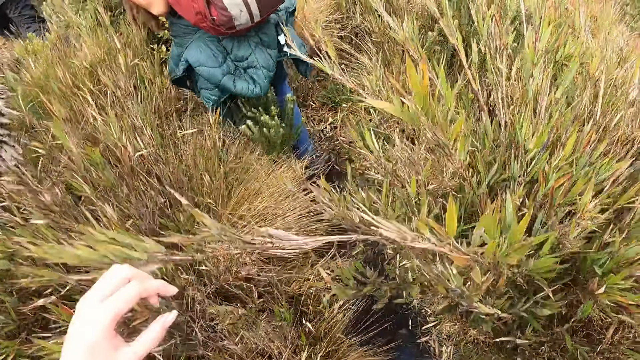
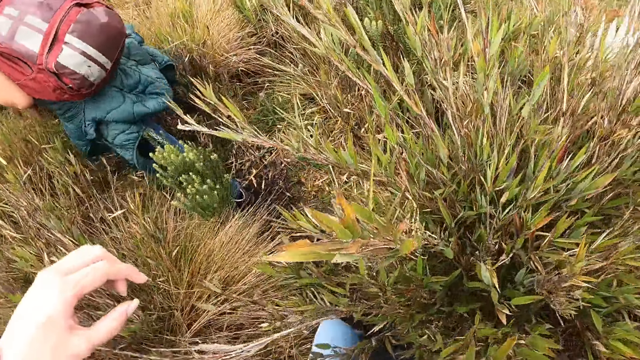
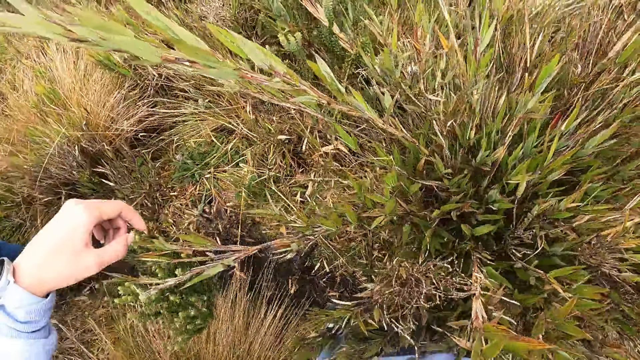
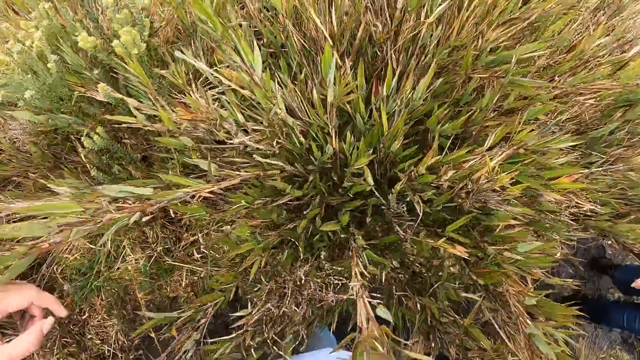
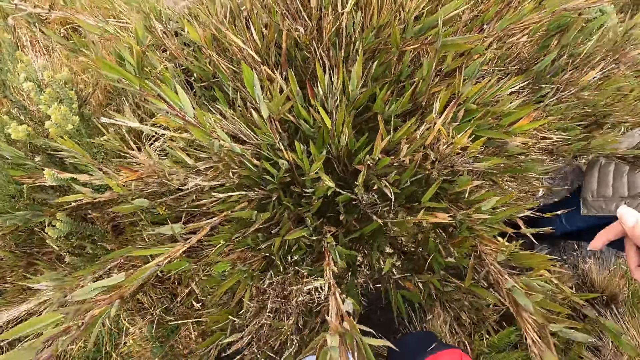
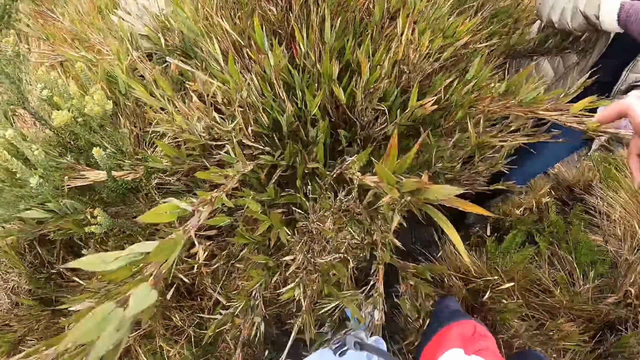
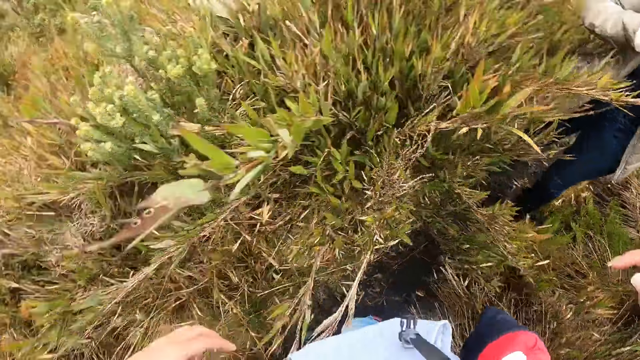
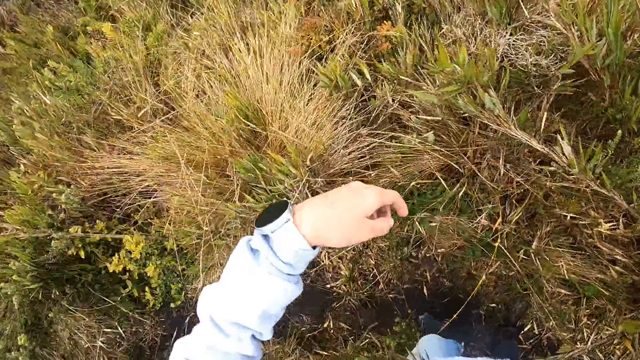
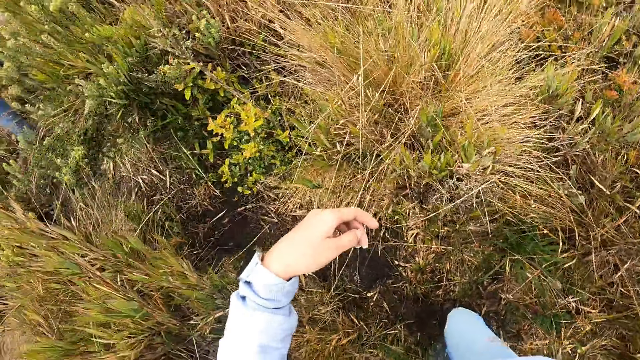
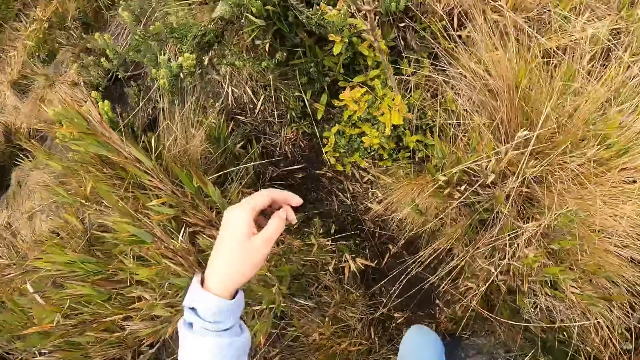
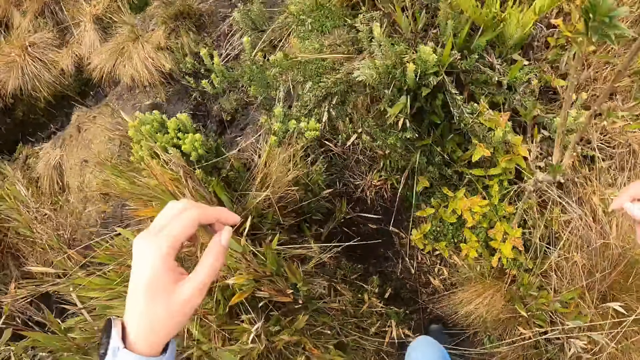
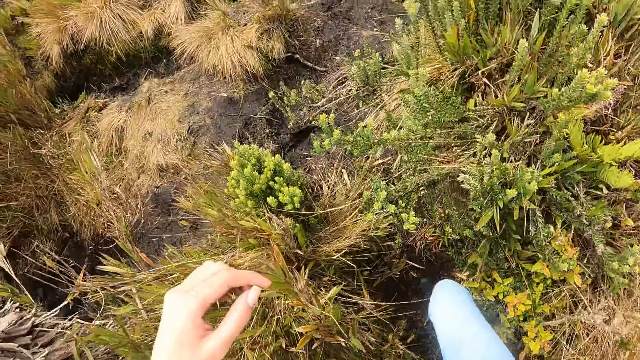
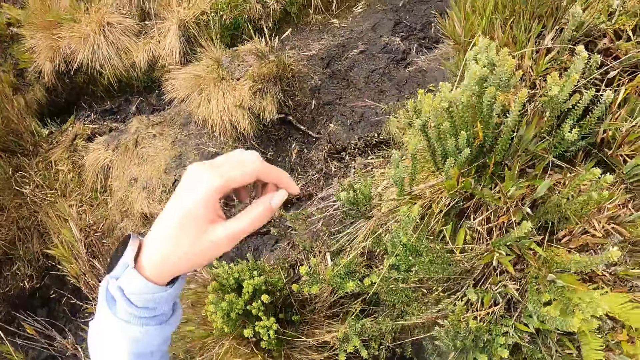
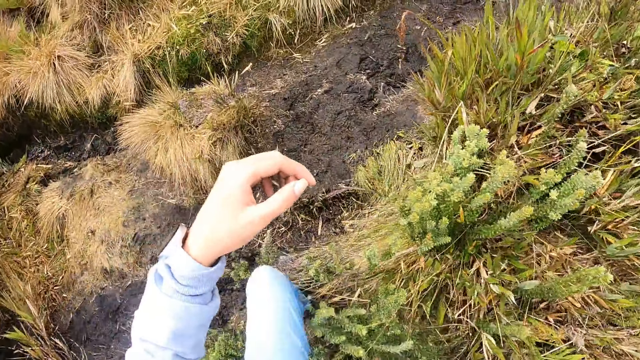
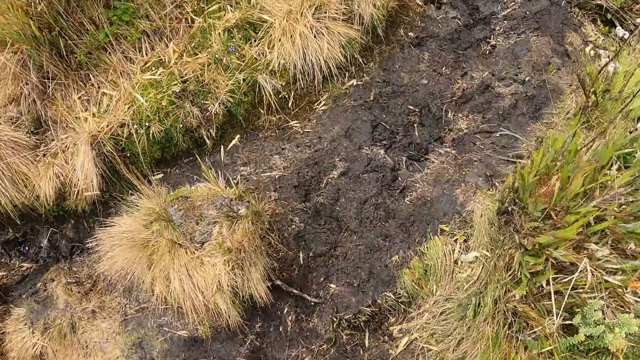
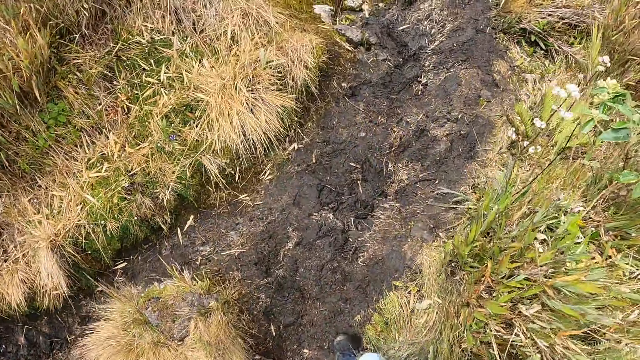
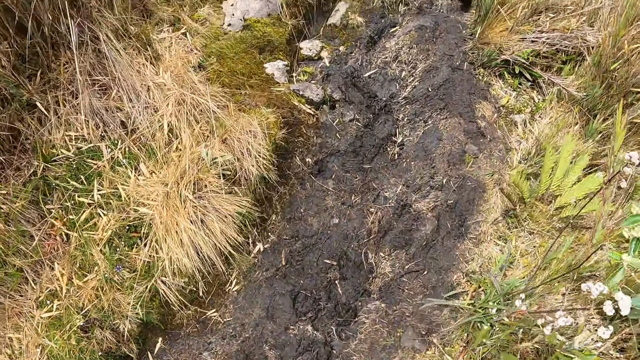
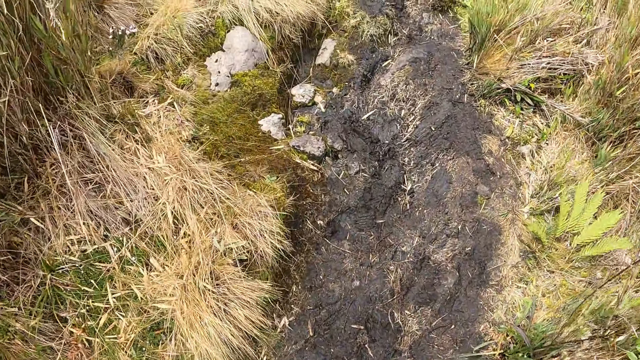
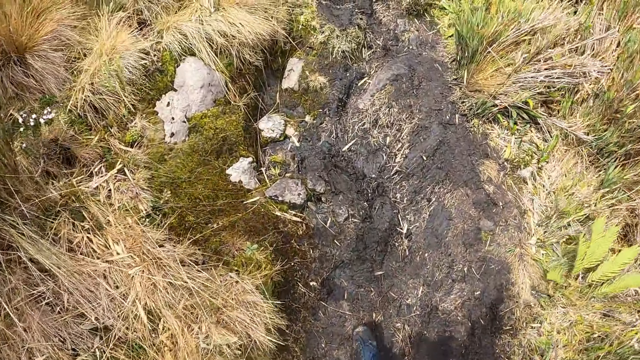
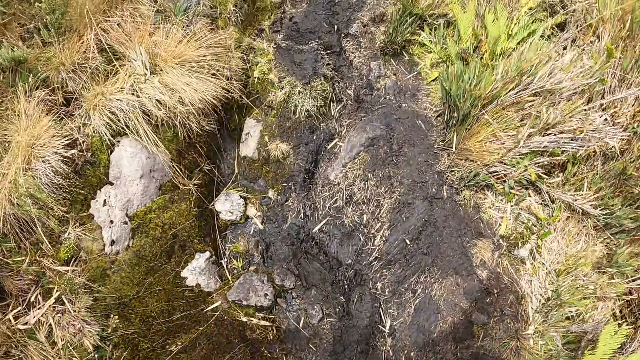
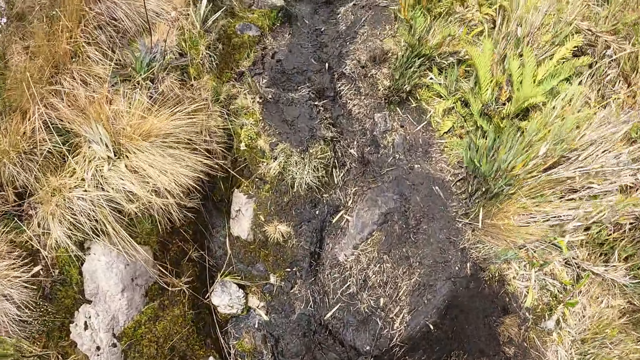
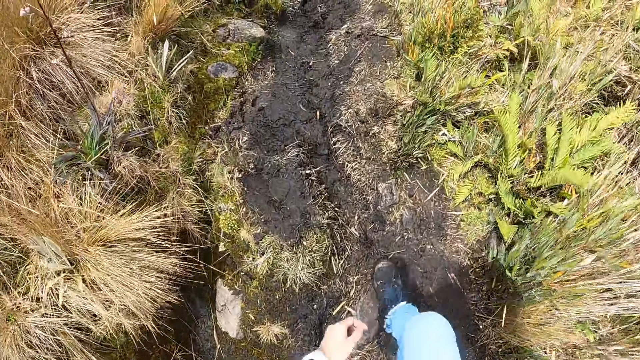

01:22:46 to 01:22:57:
The camera wearer turns around in the field. They hike in the field with the group of people.

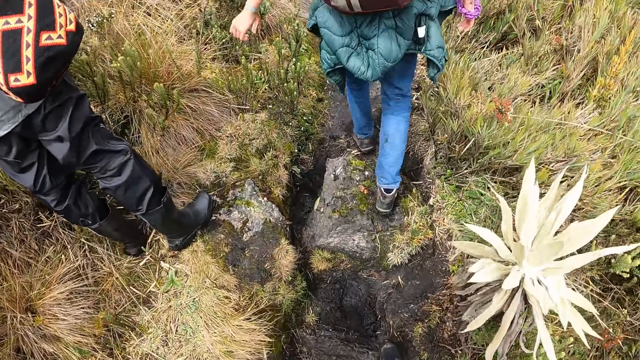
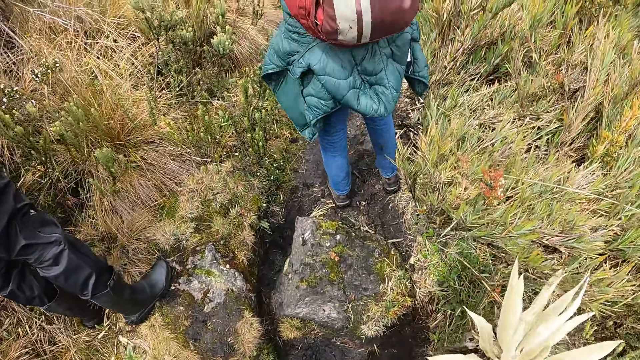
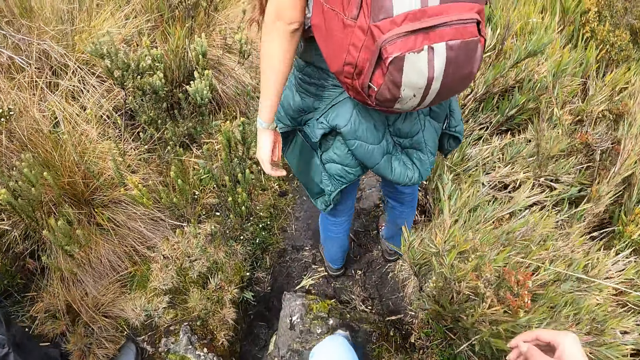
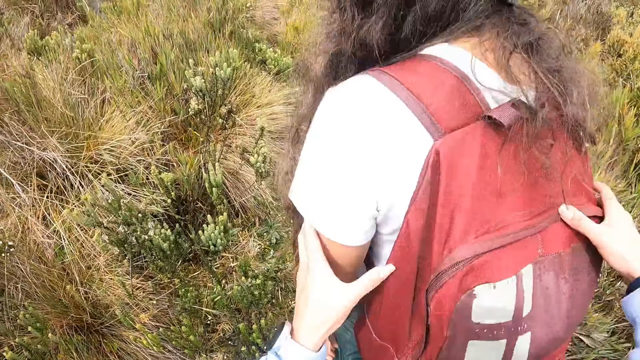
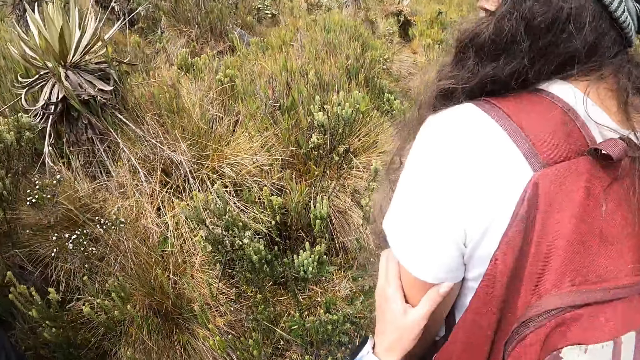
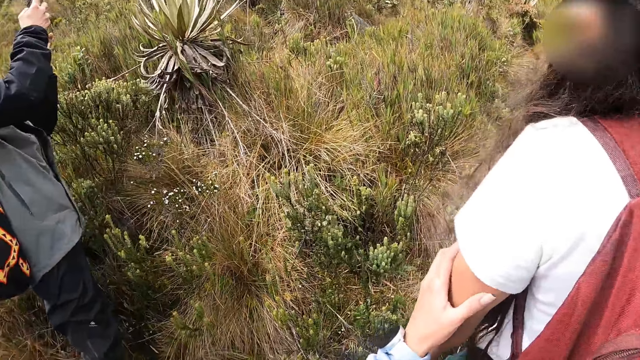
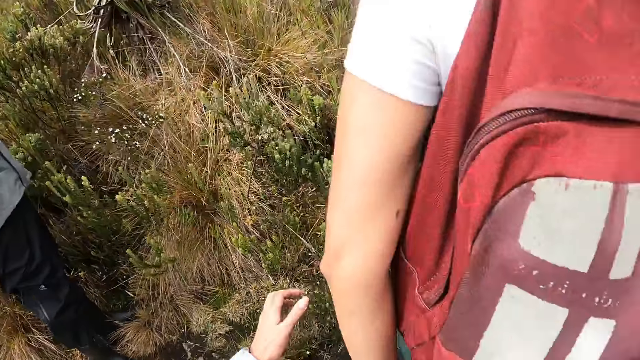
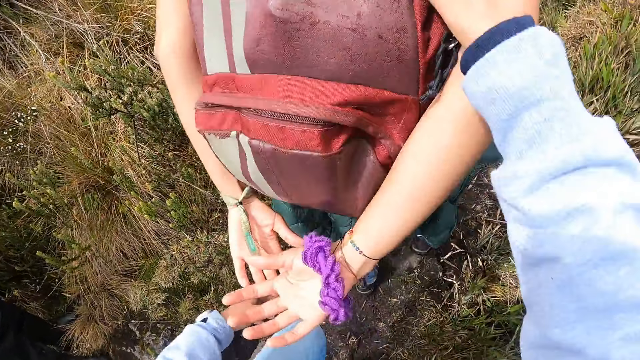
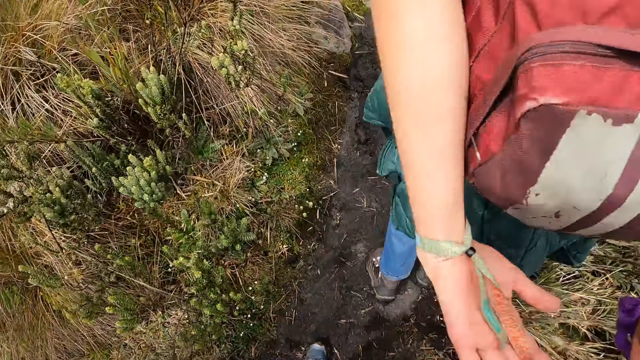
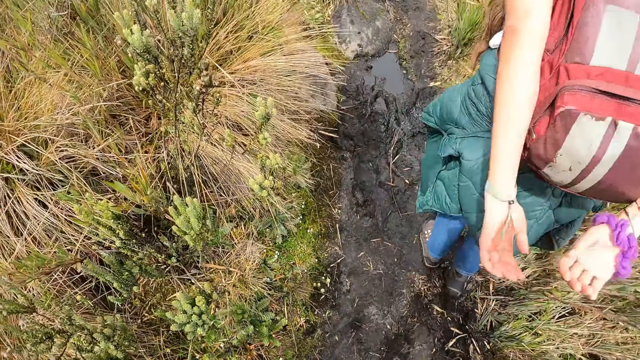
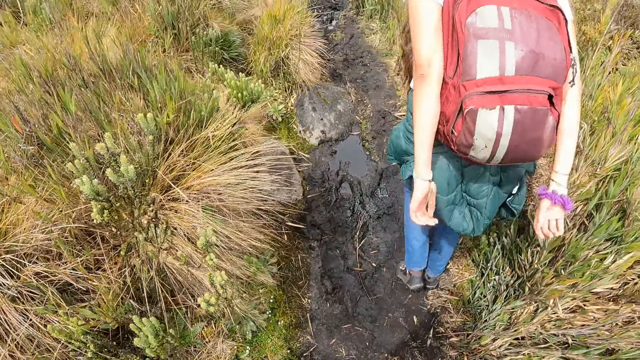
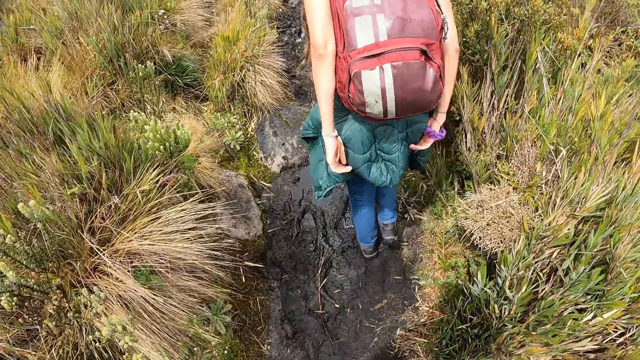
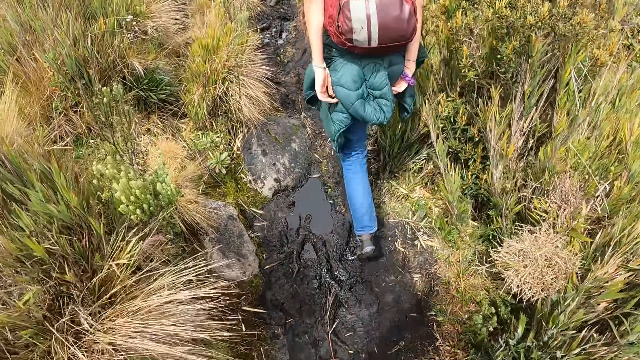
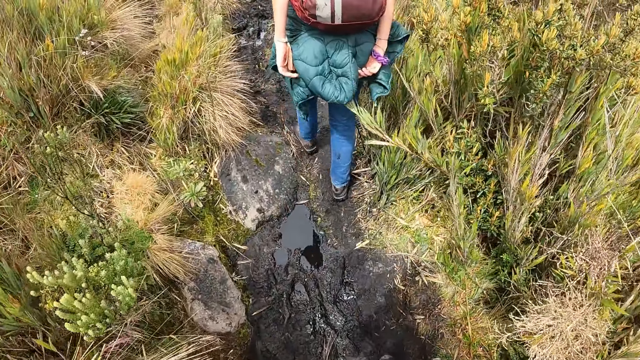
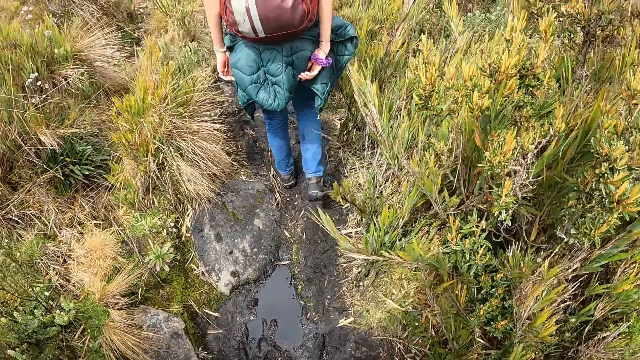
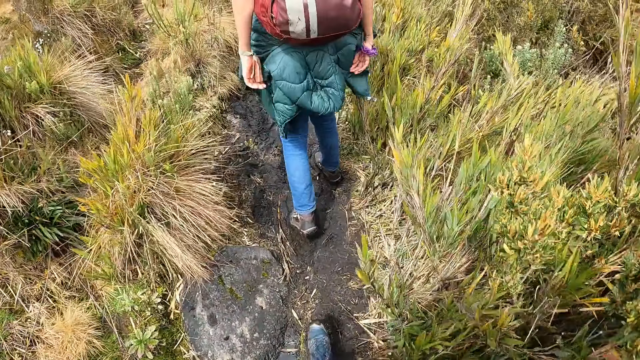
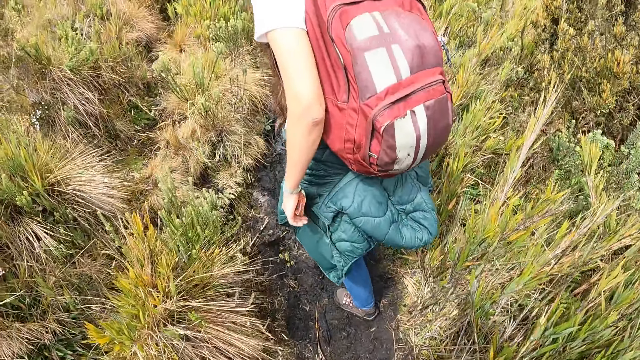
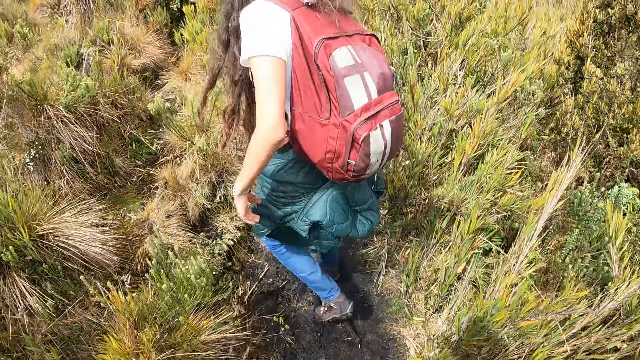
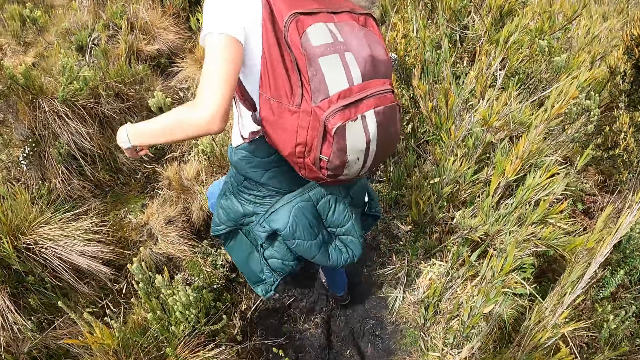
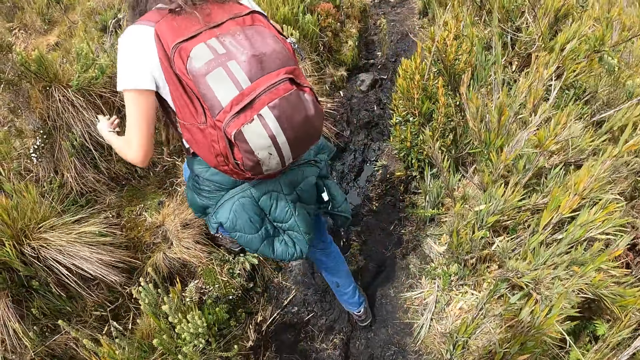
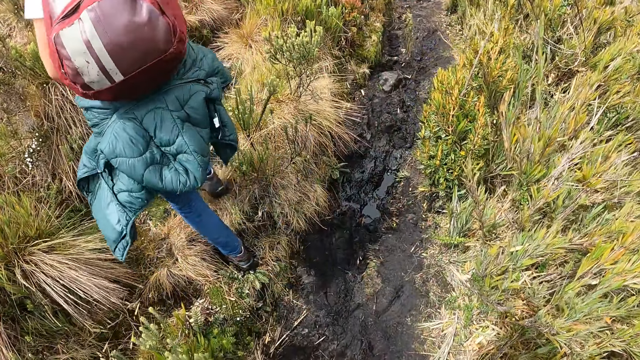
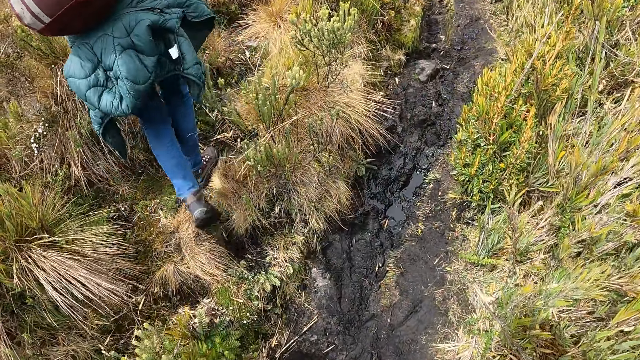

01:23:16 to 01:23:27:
The camera wearer holds a woman with her hands. She hikes in the field with the group of people.
